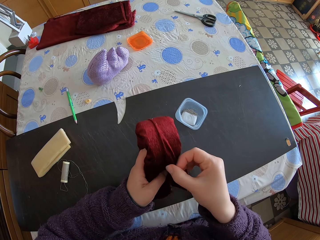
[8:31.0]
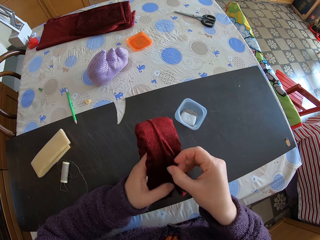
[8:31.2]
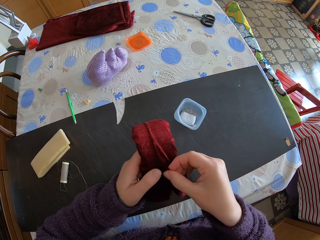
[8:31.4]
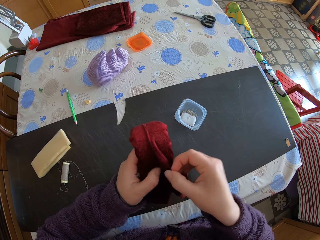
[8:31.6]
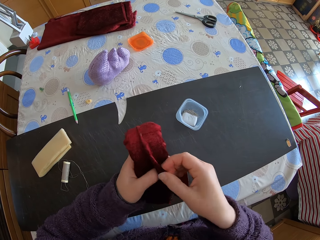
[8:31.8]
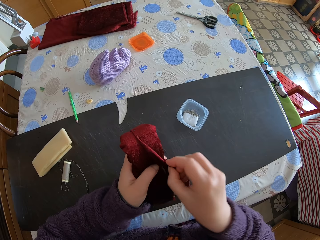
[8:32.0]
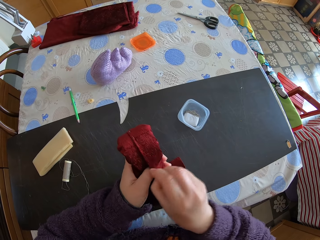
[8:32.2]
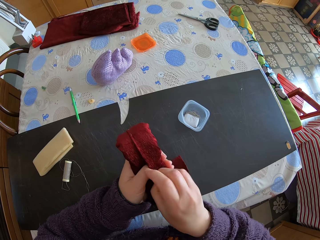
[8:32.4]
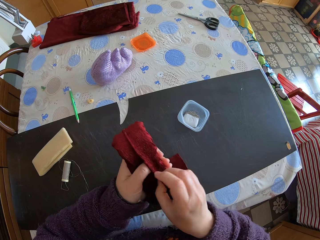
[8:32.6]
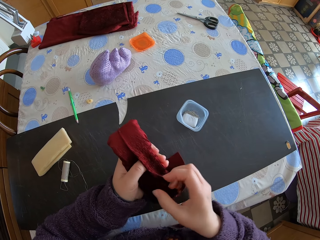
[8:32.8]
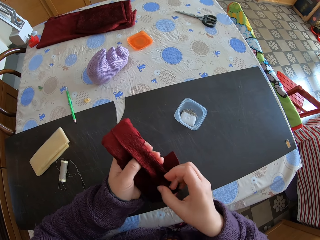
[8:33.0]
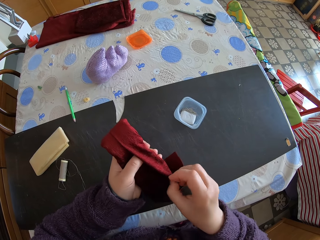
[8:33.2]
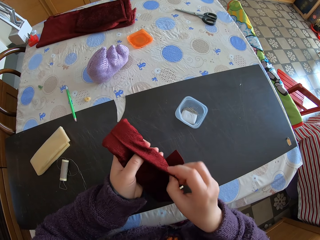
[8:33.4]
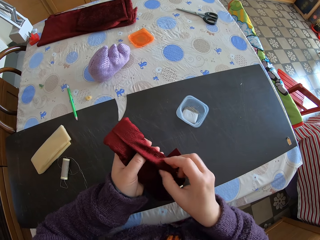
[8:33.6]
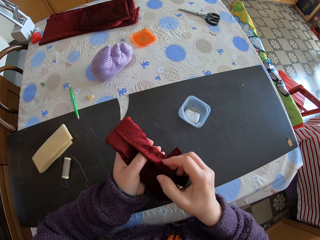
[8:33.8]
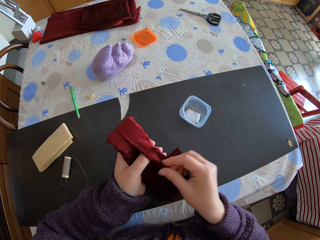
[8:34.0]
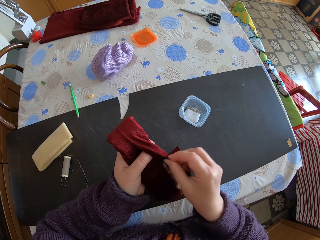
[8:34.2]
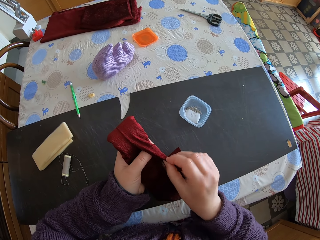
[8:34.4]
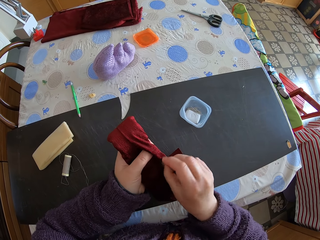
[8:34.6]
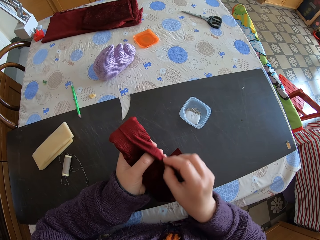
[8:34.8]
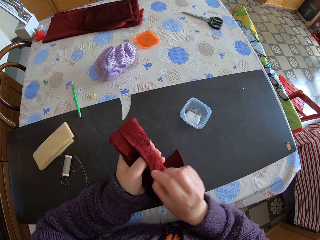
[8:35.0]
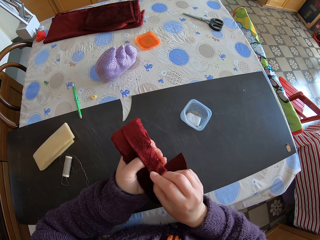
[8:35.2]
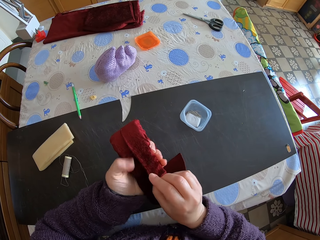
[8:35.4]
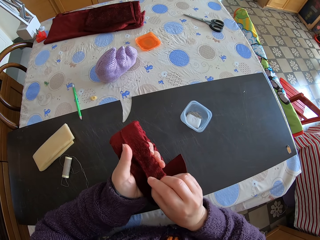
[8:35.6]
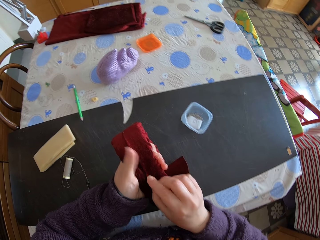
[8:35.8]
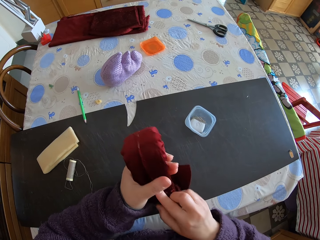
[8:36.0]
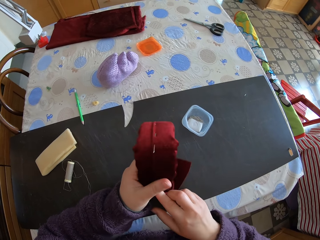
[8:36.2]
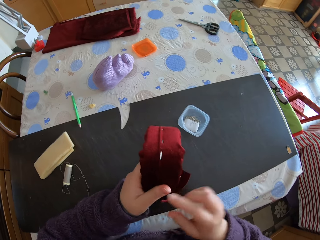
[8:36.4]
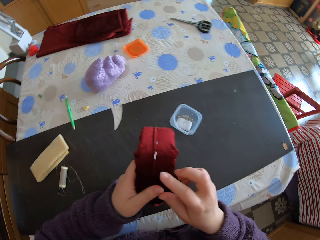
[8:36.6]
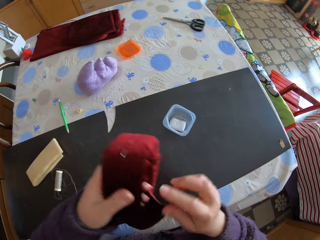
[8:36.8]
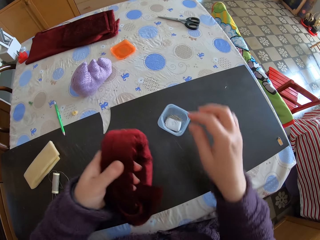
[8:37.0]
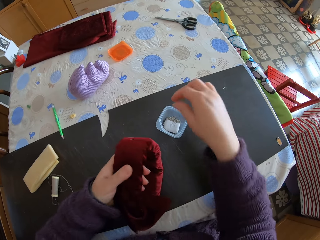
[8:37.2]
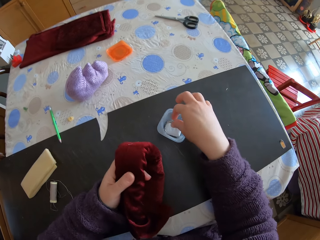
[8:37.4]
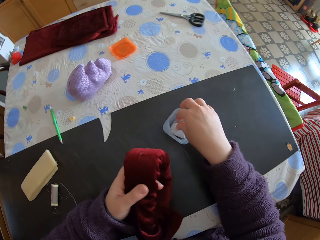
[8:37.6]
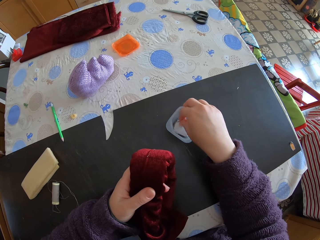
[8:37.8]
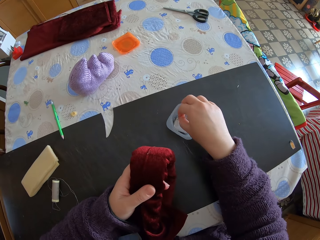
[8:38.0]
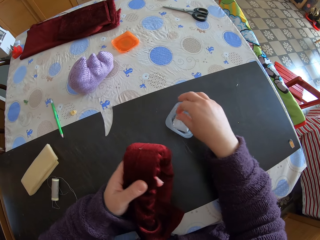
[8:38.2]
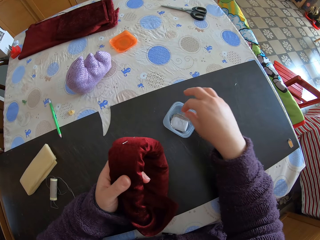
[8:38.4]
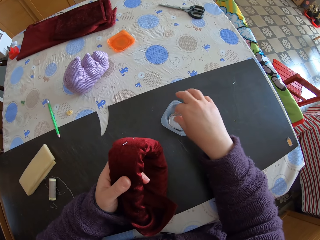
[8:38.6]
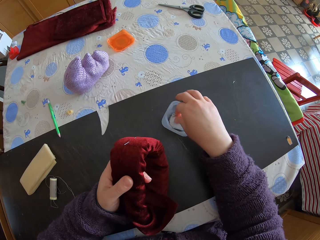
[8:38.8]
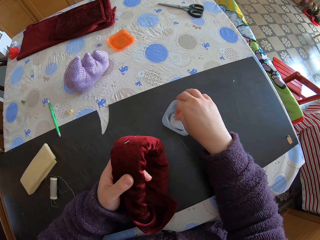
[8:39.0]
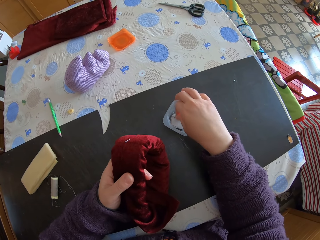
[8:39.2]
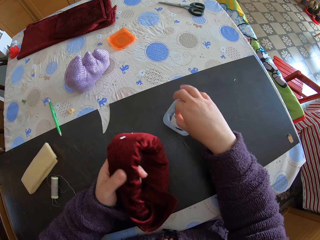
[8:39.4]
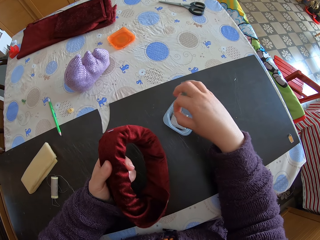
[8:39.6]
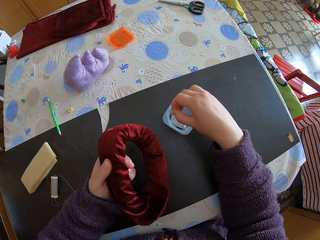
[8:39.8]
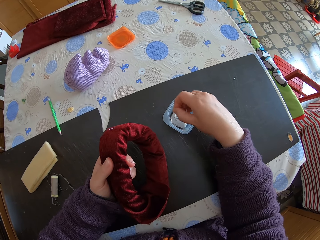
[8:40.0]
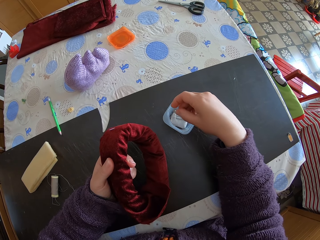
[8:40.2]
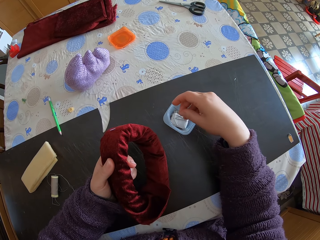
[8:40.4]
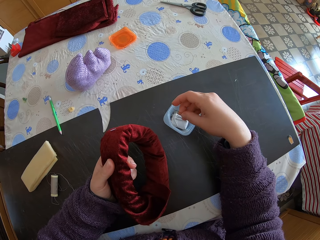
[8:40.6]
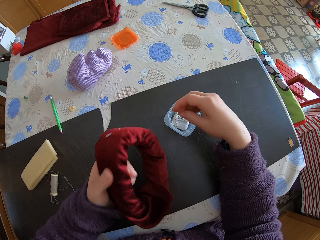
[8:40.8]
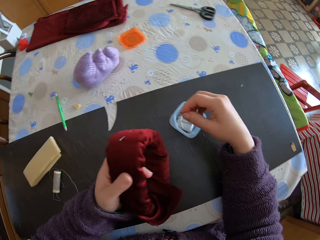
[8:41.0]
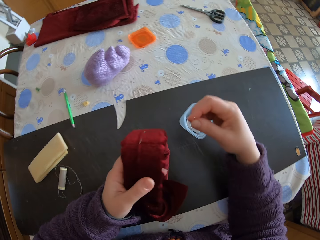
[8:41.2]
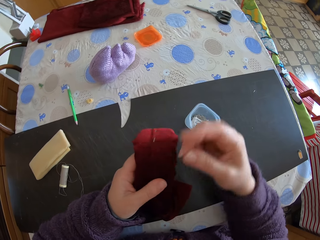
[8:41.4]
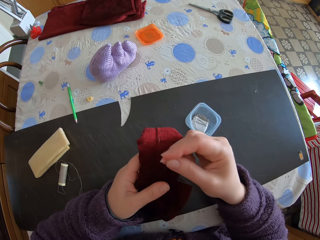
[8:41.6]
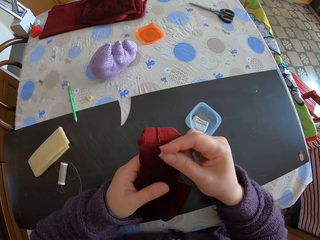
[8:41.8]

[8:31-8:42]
The camera wearer picks up a pin from the box of pins.

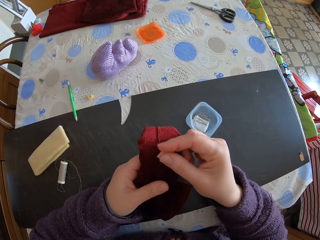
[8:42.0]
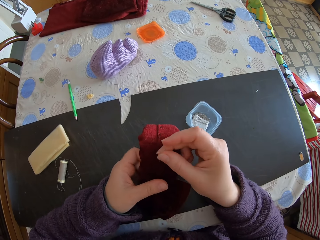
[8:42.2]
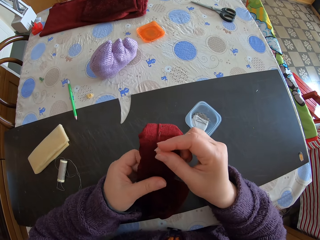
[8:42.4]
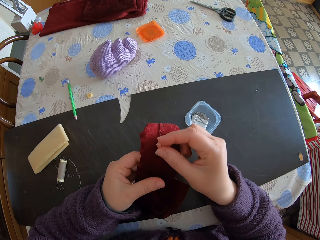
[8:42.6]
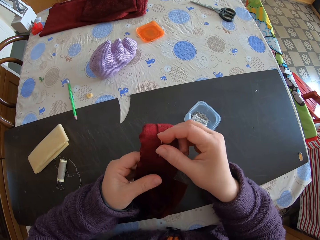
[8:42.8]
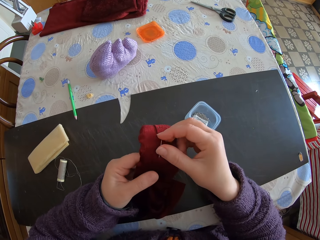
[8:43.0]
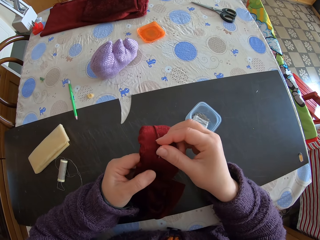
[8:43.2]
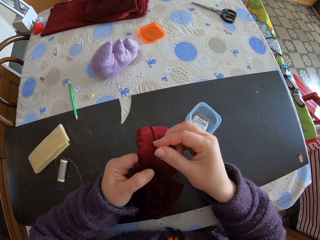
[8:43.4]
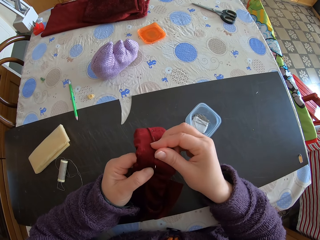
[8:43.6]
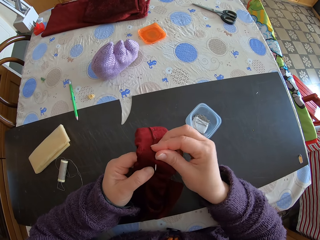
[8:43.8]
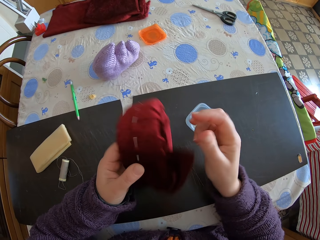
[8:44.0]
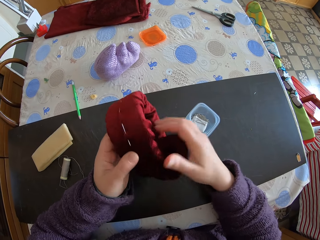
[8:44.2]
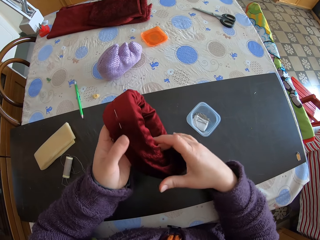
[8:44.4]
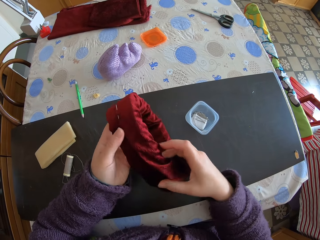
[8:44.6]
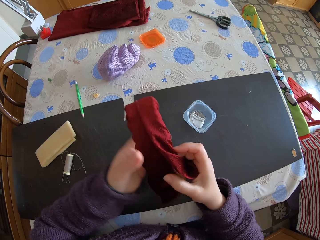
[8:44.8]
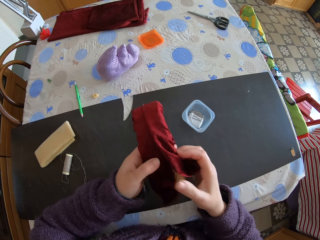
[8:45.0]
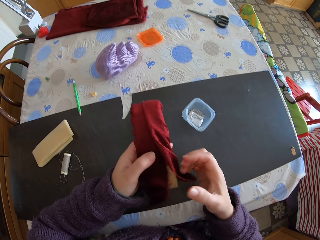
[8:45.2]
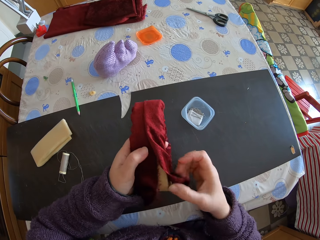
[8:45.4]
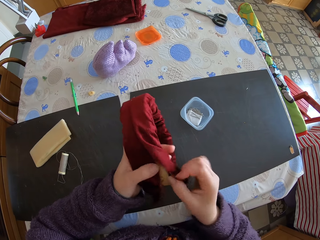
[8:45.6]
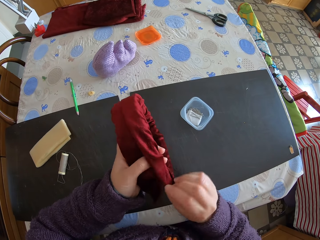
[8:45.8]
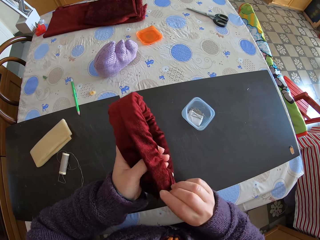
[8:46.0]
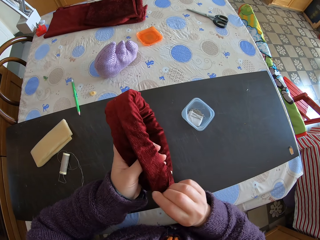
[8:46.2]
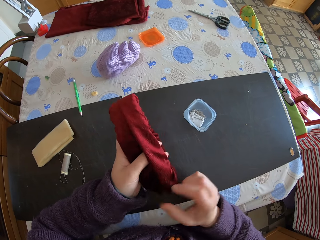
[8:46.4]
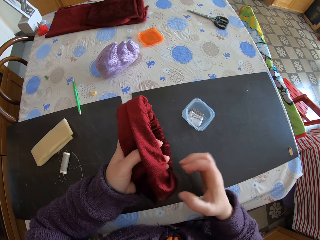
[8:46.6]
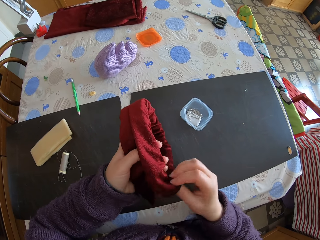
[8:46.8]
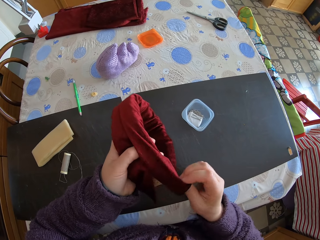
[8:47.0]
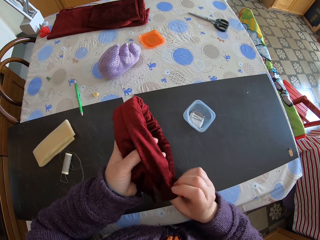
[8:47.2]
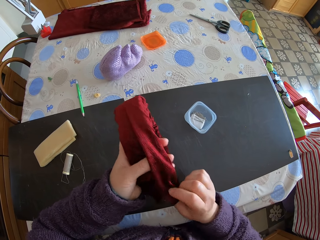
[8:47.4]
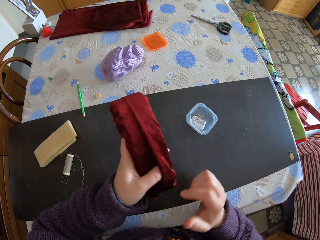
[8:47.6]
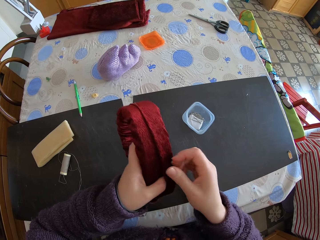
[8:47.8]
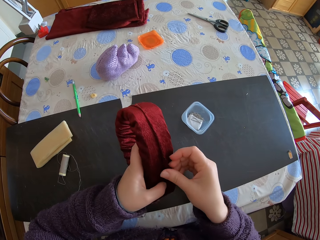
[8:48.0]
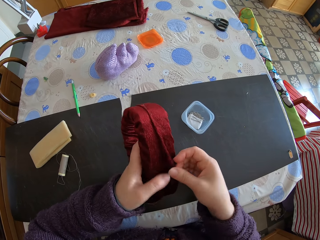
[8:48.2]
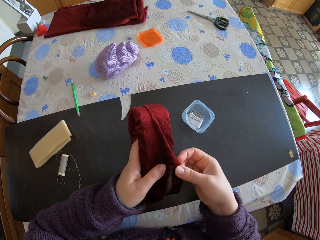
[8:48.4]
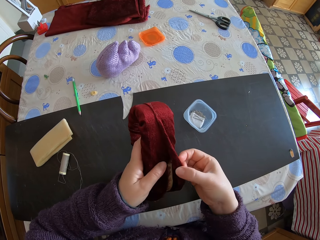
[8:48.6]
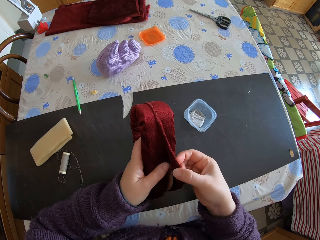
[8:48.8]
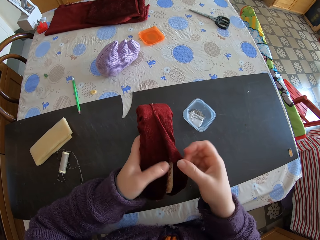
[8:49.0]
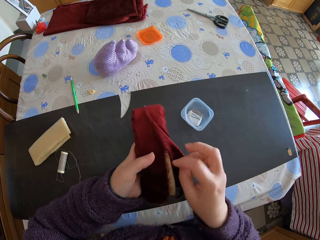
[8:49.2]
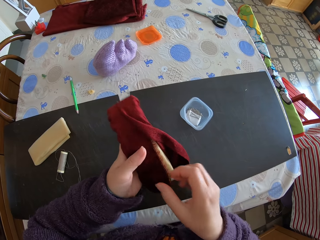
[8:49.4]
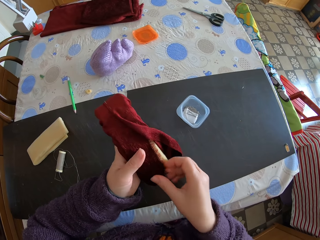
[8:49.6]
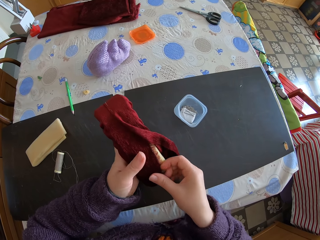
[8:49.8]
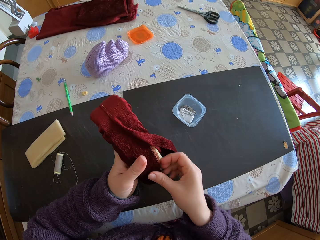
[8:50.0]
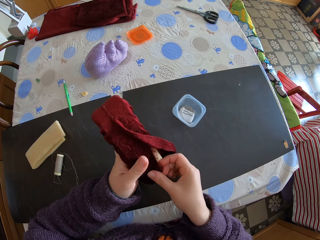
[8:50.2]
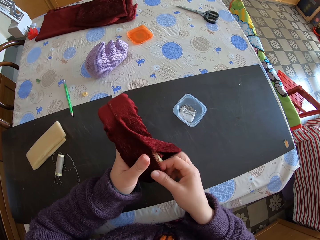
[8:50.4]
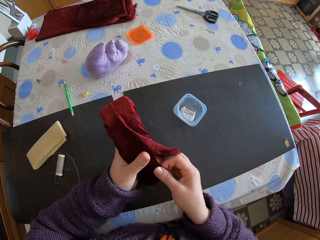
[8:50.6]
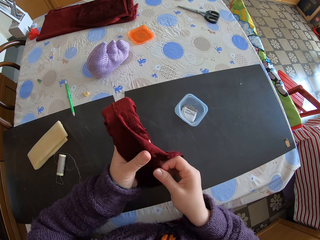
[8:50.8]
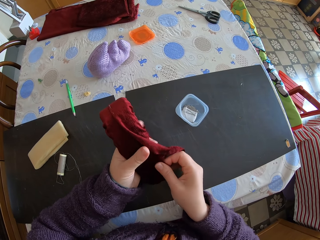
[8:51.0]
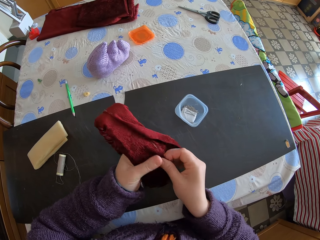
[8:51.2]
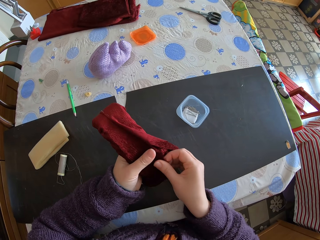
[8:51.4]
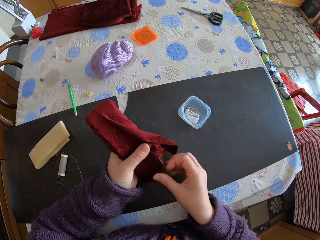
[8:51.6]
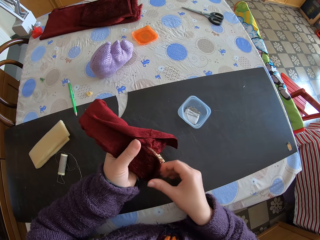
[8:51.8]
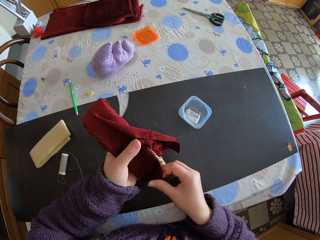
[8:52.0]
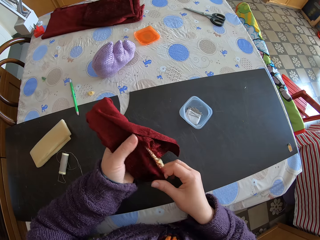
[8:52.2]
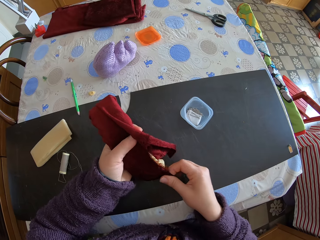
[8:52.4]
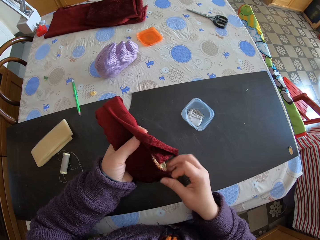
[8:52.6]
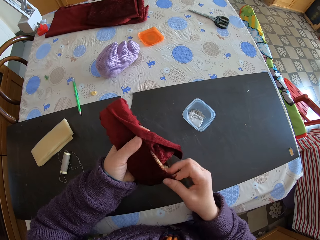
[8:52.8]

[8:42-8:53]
The camera wearer injects a pin into the mattress. They join the foam and the piece of cloth with the pin. They roll the mattress on hands. They wrap the piece of cloth around the foam. They fit a piece of cloth all round the mattress. They open up a covered part. They stretch the cloth on the mattress. They fit the piece of cloth all round the mattress.
